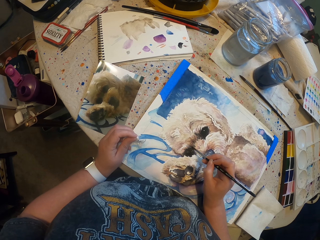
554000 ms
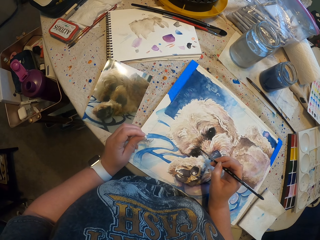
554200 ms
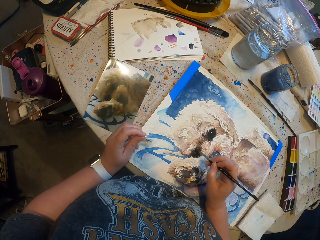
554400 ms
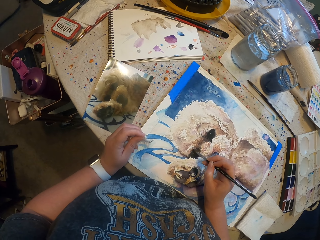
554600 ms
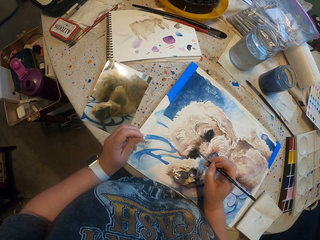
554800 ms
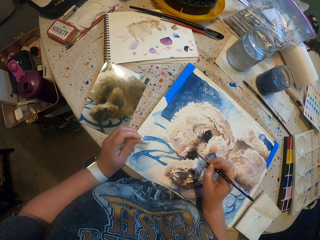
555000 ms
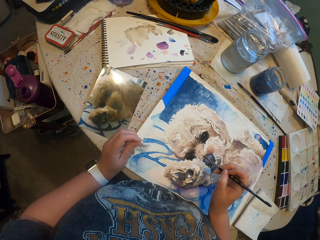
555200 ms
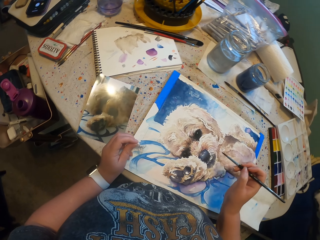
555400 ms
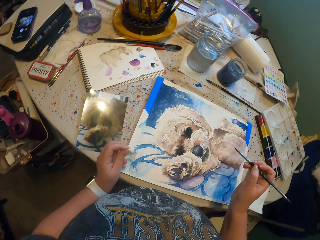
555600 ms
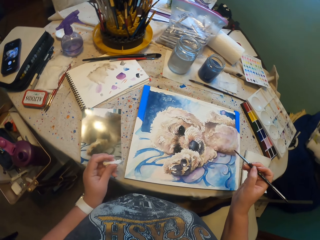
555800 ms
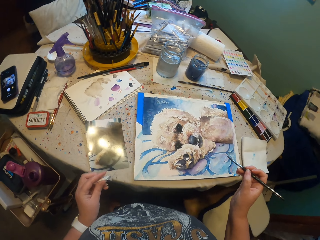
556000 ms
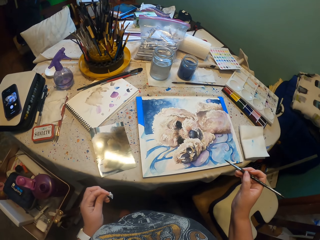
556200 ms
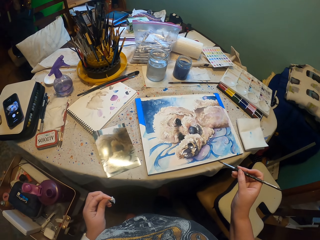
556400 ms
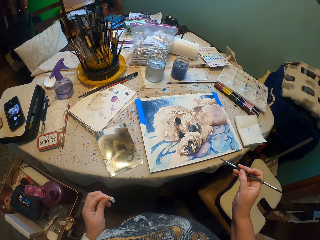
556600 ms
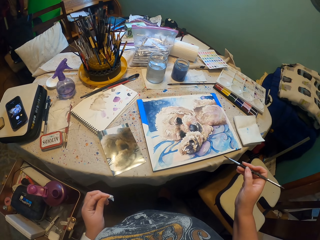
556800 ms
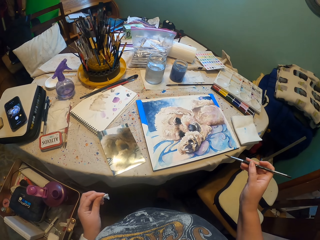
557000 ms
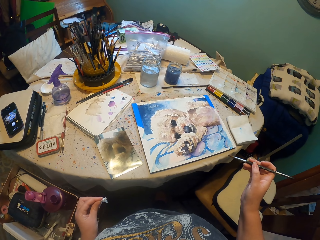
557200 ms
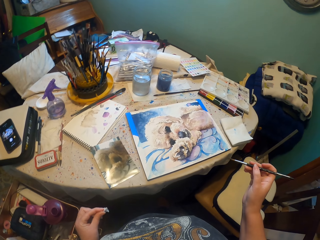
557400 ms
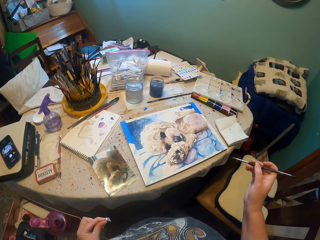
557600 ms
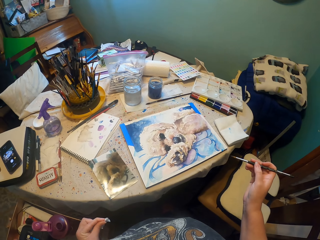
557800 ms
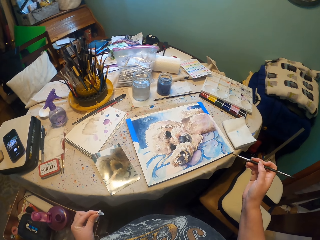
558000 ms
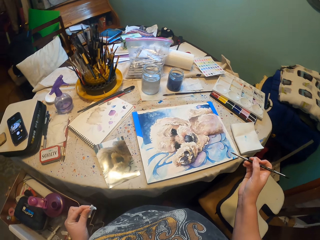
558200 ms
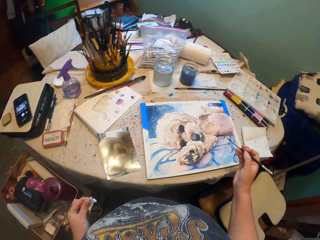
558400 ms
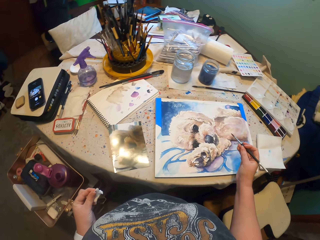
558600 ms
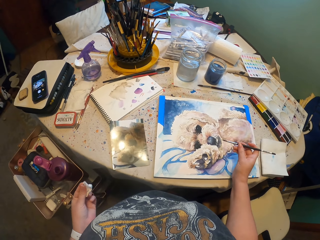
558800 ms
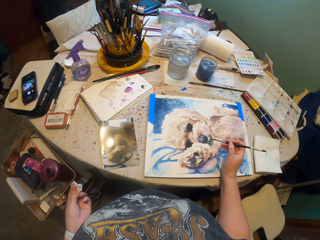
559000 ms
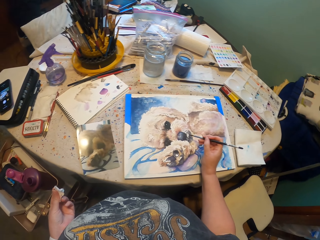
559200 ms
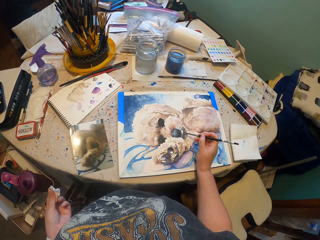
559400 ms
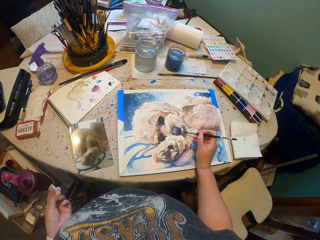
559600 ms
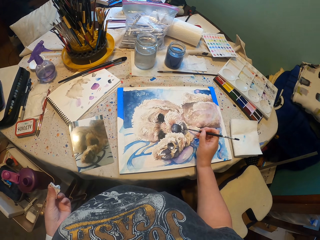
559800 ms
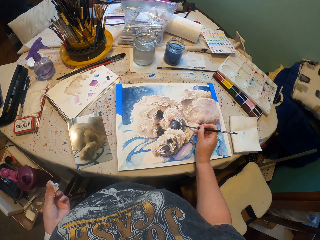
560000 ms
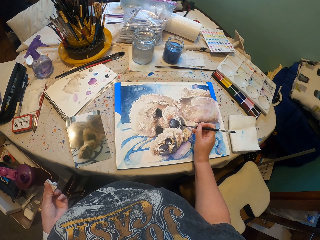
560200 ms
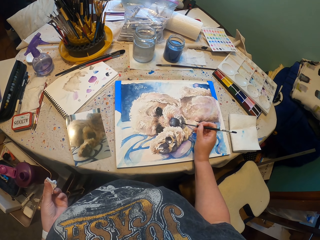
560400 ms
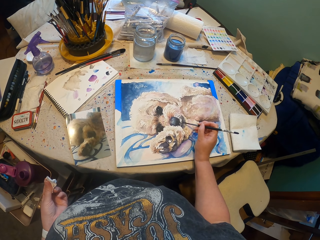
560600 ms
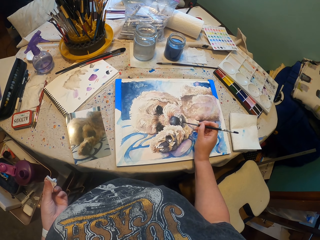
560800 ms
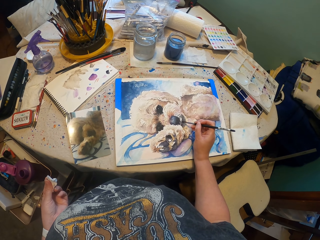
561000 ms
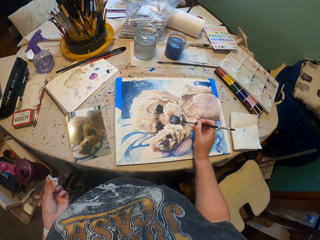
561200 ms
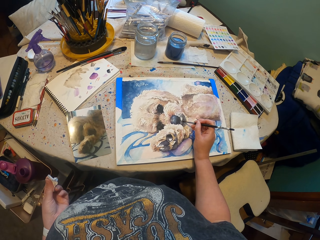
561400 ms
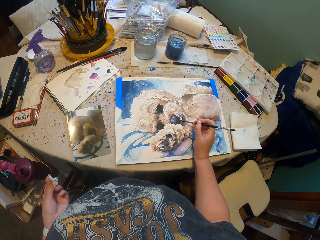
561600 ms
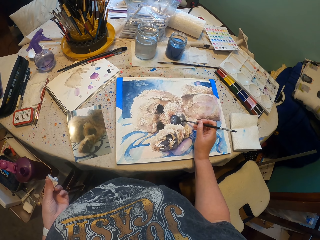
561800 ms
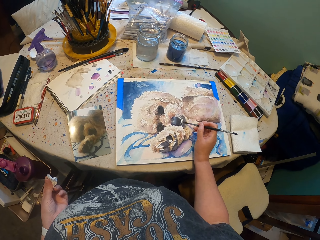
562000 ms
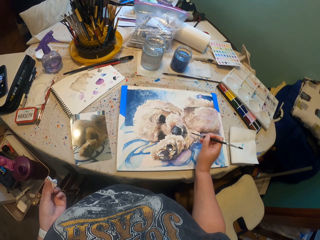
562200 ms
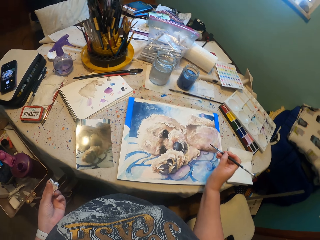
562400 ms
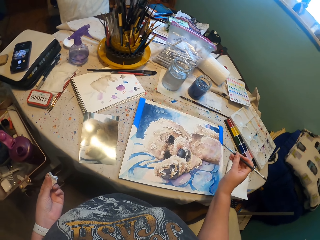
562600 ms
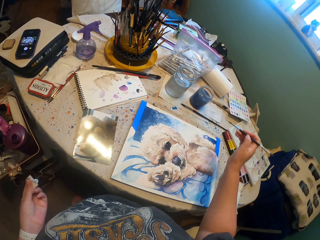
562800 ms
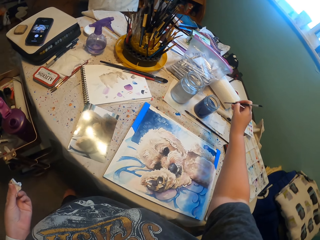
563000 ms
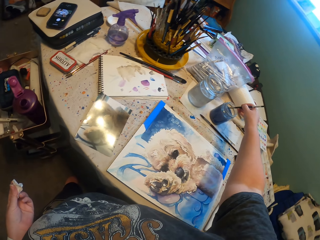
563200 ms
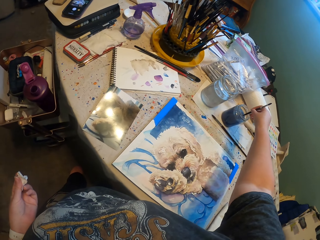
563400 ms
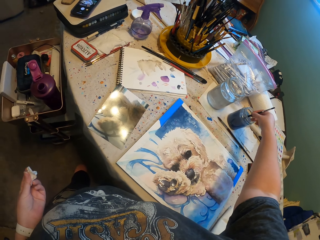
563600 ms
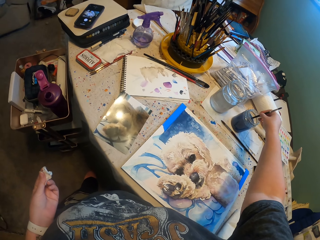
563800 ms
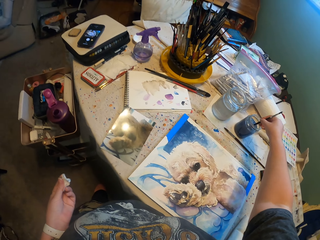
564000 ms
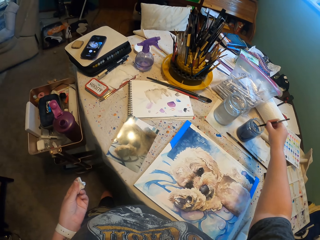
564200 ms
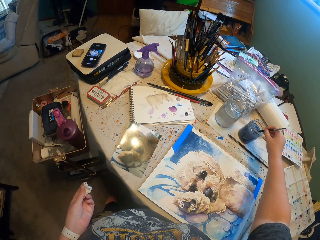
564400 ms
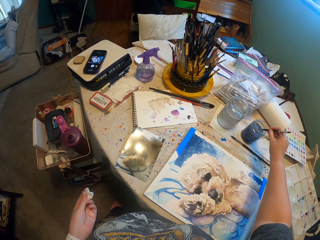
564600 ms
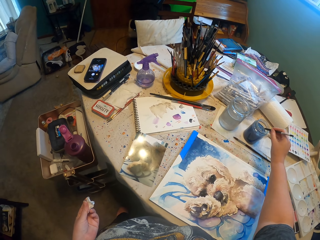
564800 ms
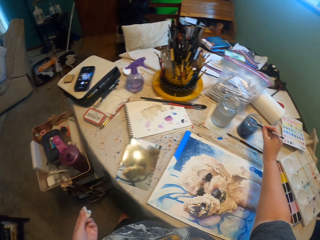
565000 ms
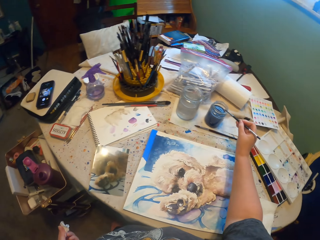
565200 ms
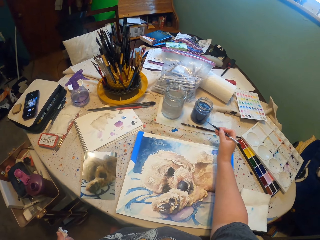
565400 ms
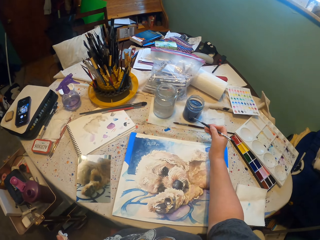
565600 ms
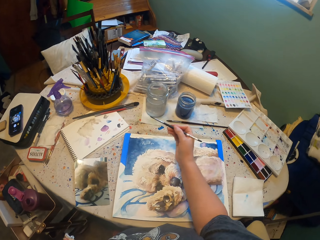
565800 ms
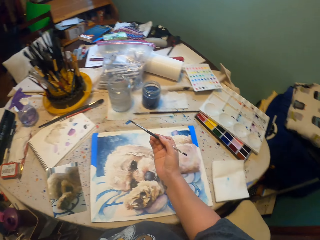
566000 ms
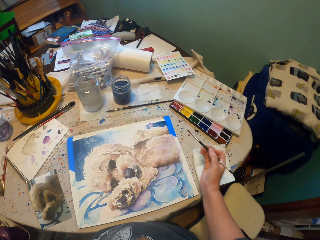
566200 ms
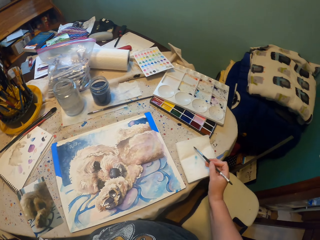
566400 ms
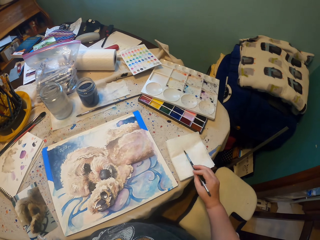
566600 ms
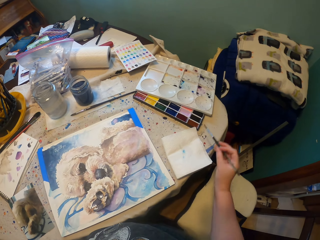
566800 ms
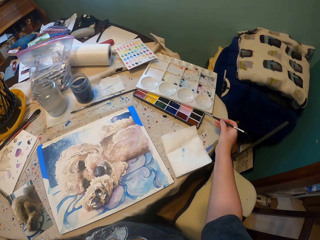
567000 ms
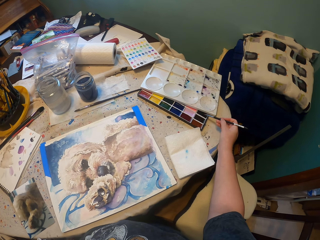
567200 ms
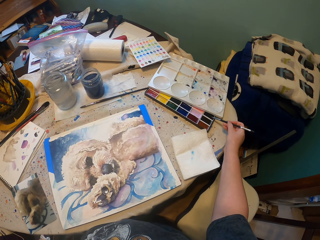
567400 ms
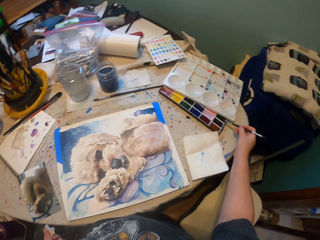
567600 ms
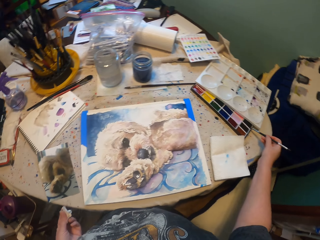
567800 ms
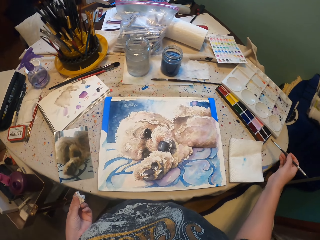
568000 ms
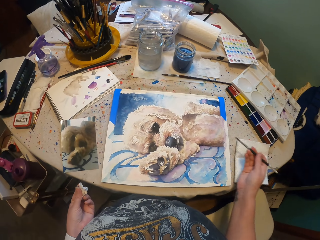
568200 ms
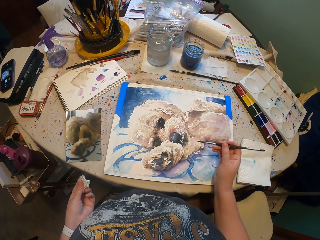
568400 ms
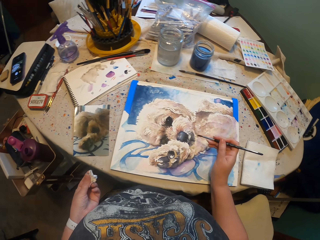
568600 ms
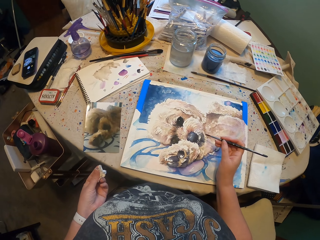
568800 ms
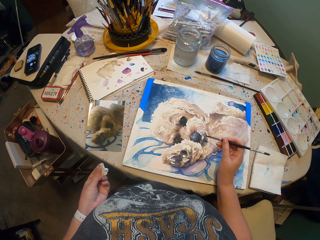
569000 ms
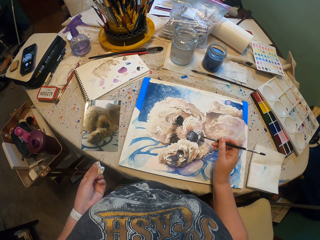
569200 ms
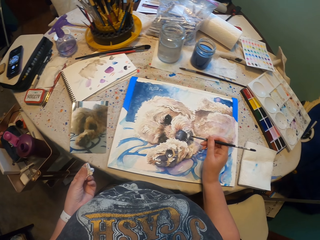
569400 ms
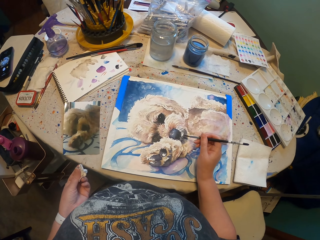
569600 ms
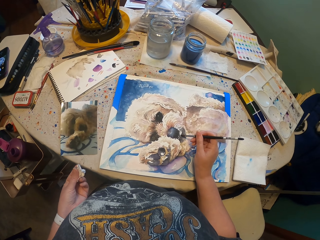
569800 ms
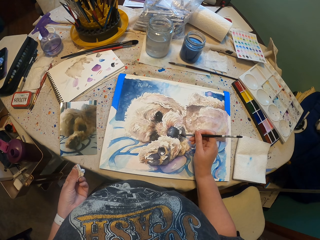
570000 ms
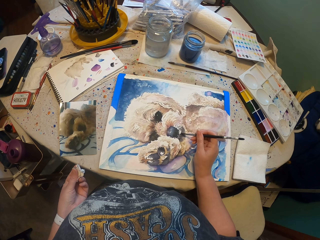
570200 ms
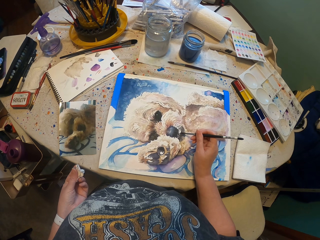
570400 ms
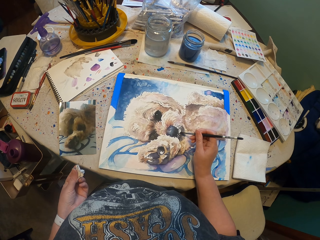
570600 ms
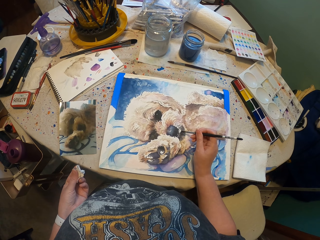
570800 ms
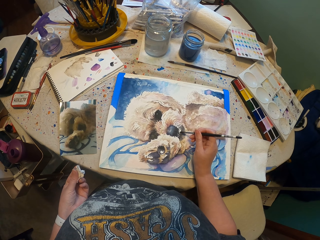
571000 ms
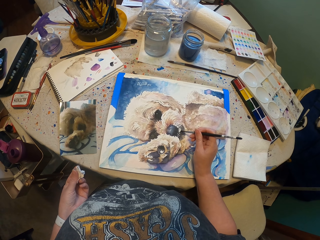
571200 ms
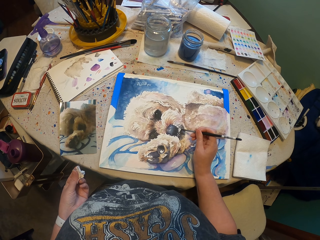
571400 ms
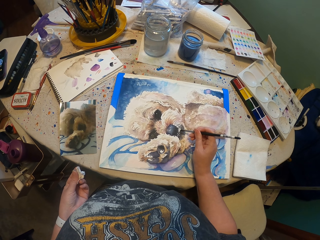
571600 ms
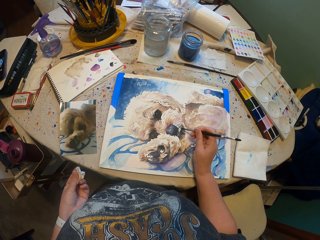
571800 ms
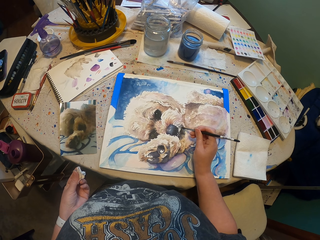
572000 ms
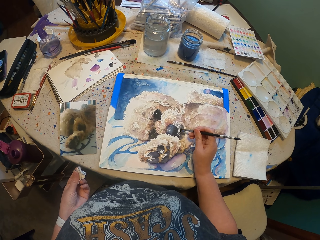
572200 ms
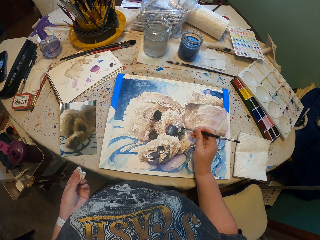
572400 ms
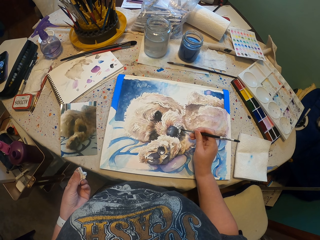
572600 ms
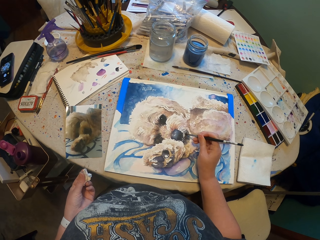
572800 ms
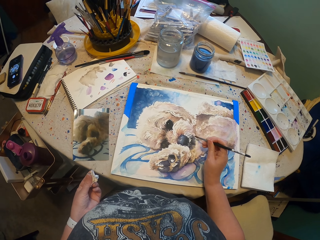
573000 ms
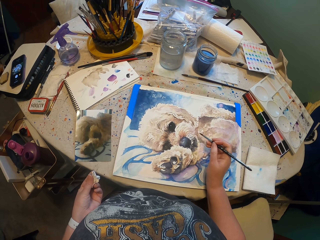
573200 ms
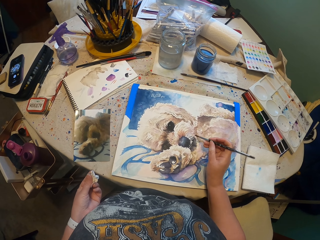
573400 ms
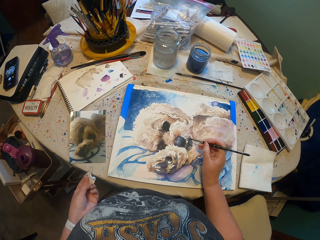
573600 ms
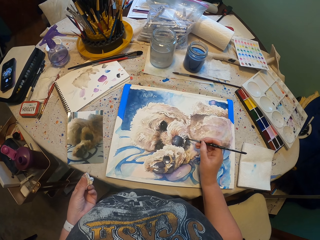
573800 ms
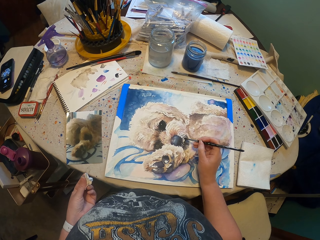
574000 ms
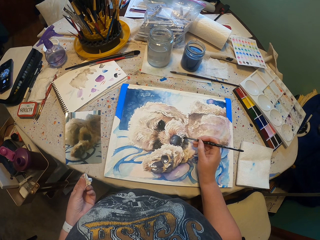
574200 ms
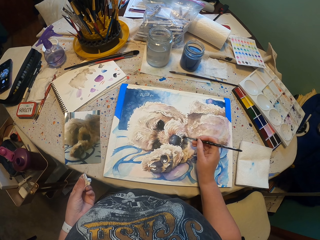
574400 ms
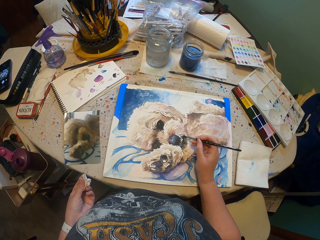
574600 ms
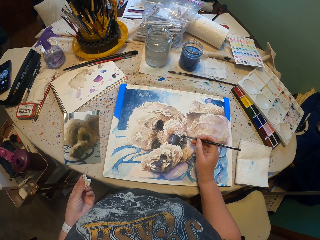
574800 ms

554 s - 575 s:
The camera wearer does something. They stand. They paint the dog mouth with a brush. They dip the brush in the paint. They touch the color. They wipe paint from the brush on the paper. They paint the dog mouth with the brush.
